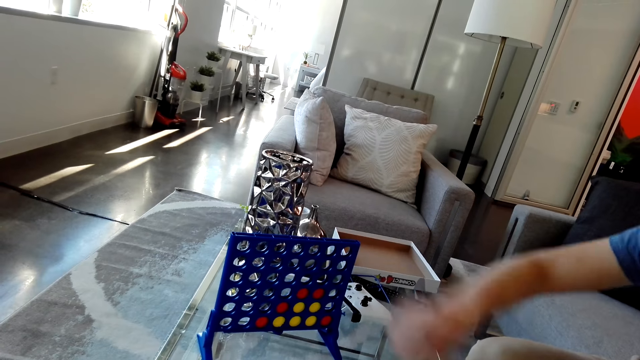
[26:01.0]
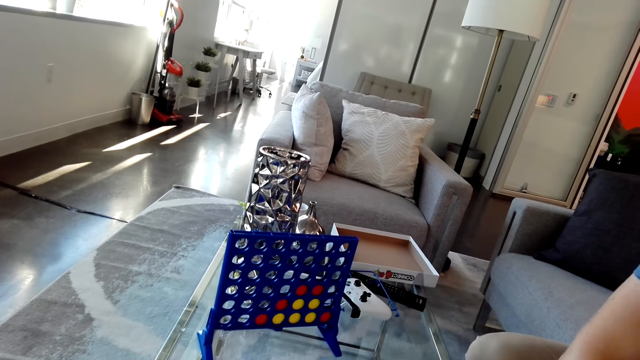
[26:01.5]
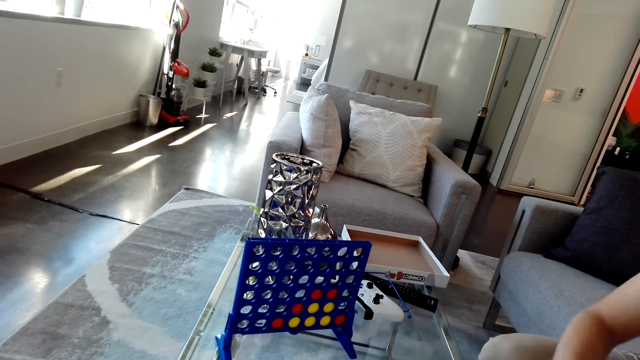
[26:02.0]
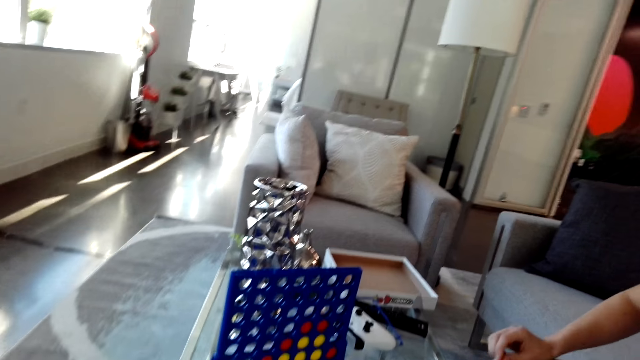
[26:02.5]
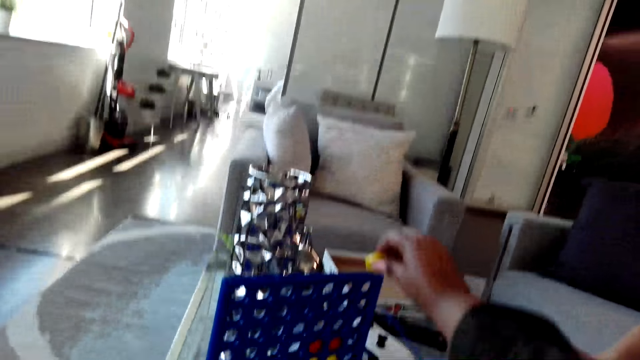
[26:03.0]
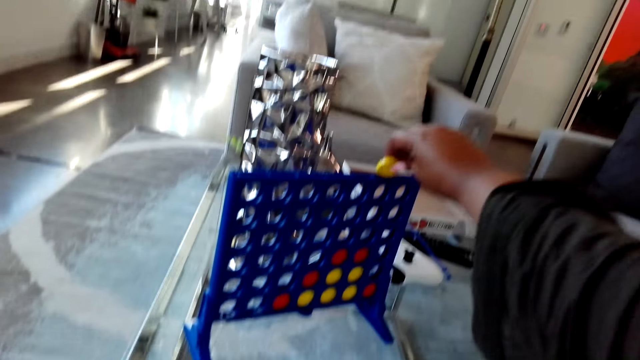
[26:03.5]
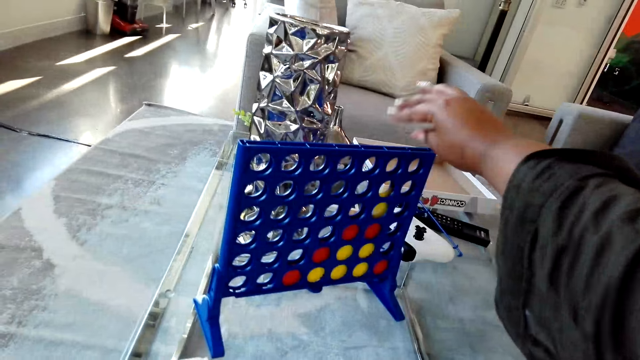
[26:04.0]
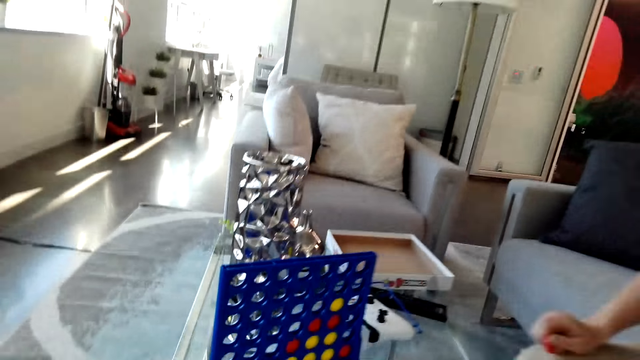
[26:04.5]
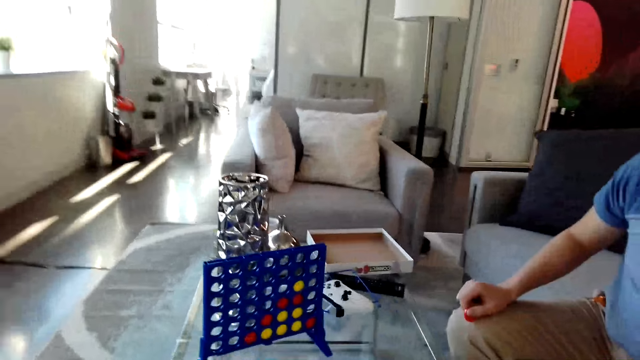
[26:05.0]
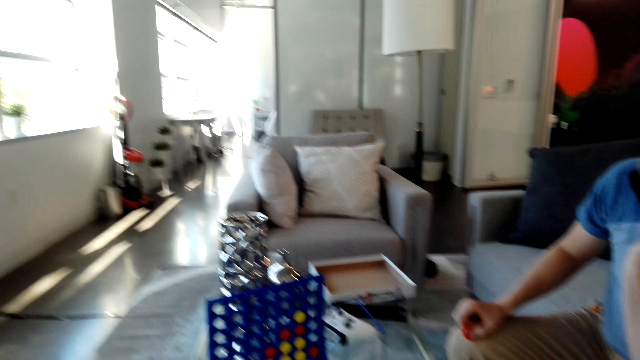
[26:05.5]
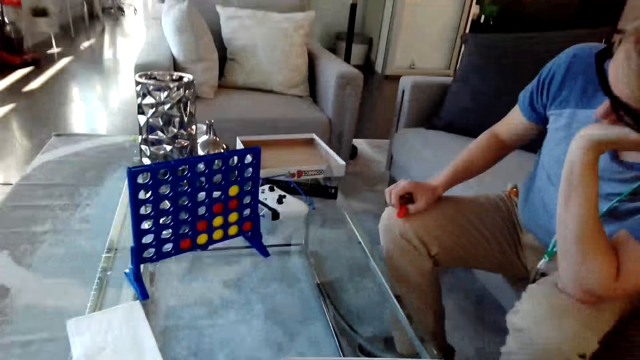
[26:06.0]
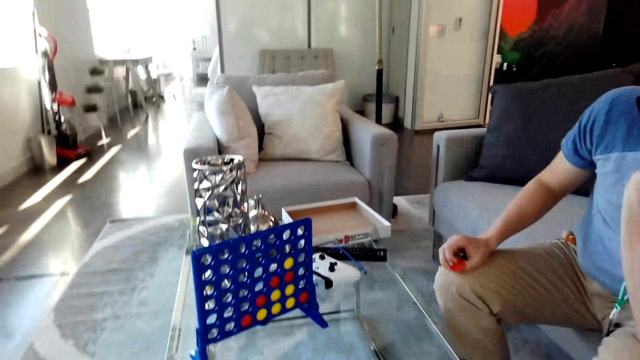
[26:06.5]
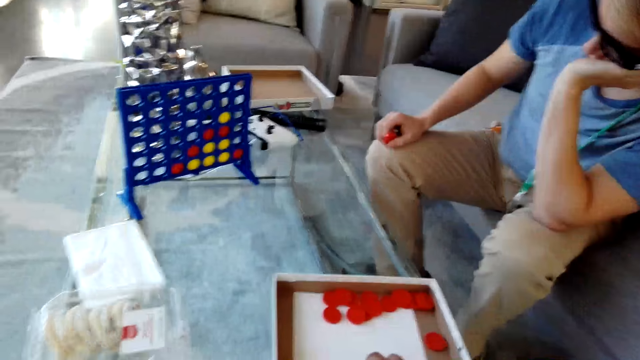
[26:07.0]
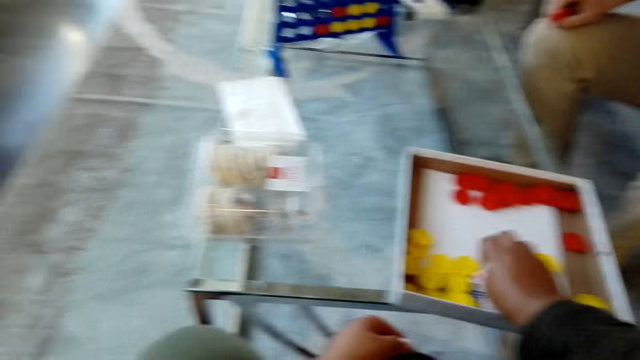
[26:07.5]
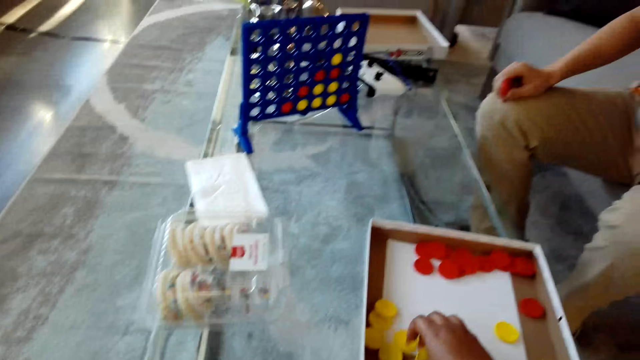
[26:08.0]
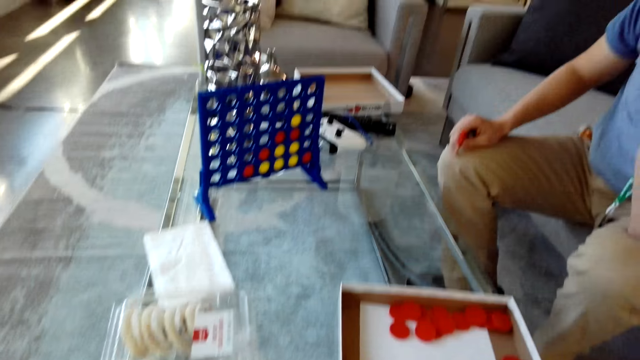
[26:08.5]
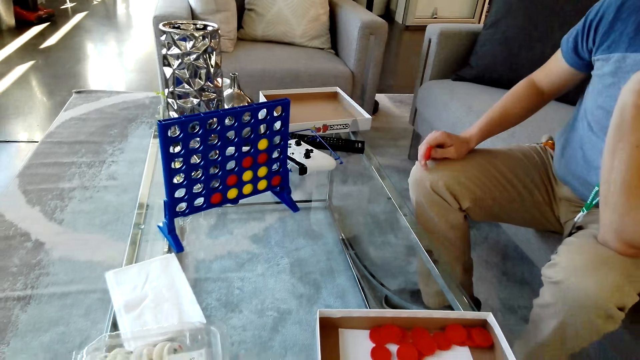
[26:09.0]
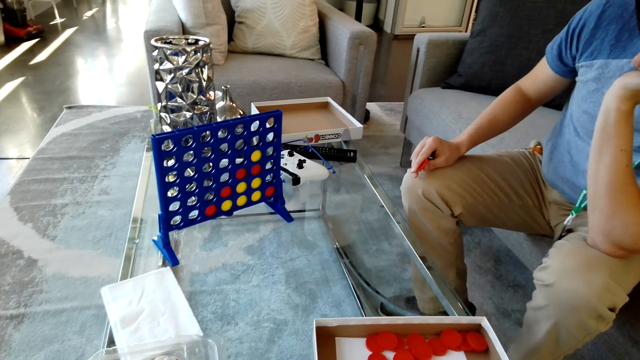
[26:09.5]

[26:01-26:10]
A man drops a red disc in the grid. The man holds a red disc. The camera wearer drops a yellow disc in the grid. They look at the grid on a table.

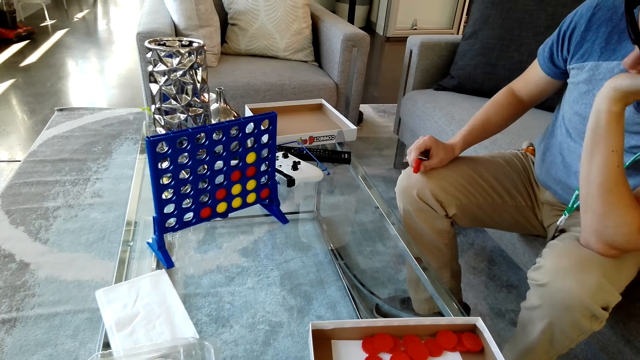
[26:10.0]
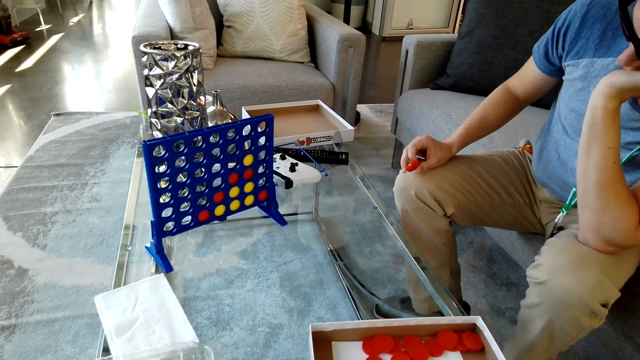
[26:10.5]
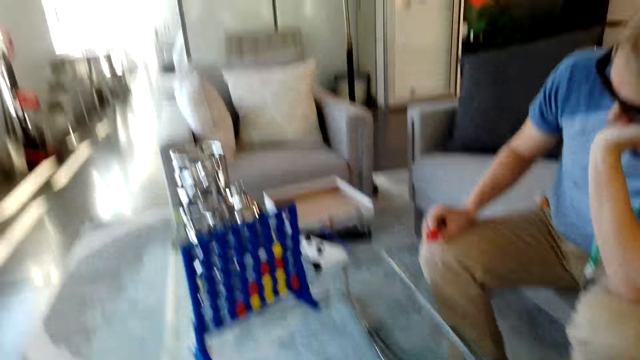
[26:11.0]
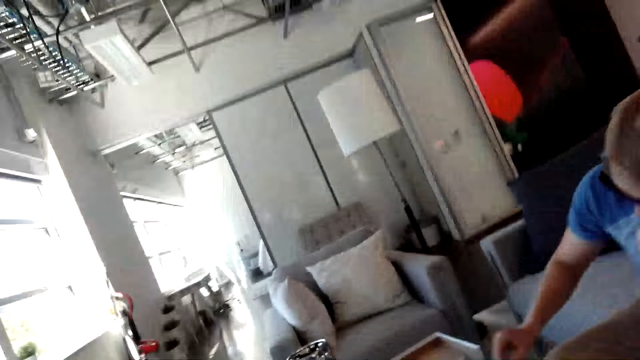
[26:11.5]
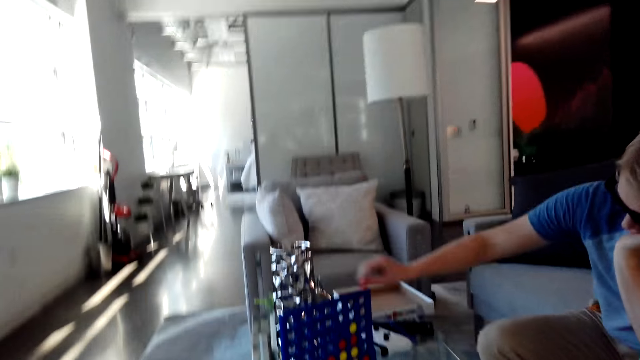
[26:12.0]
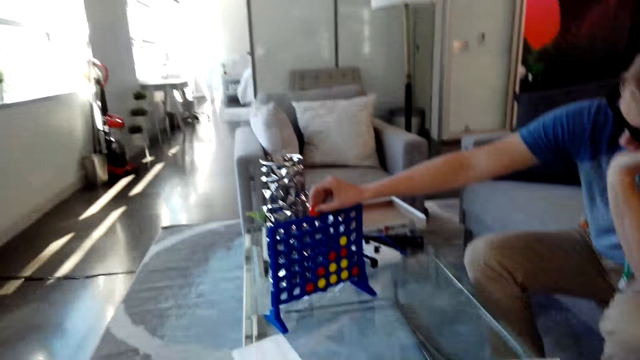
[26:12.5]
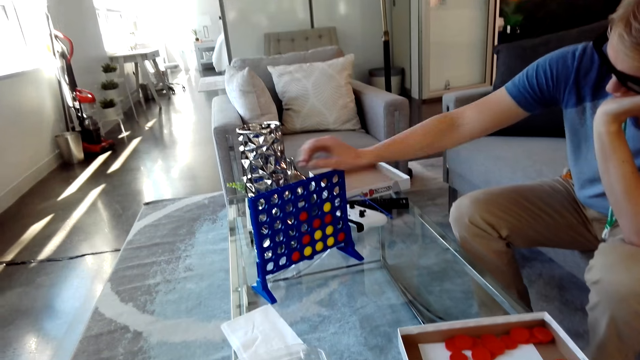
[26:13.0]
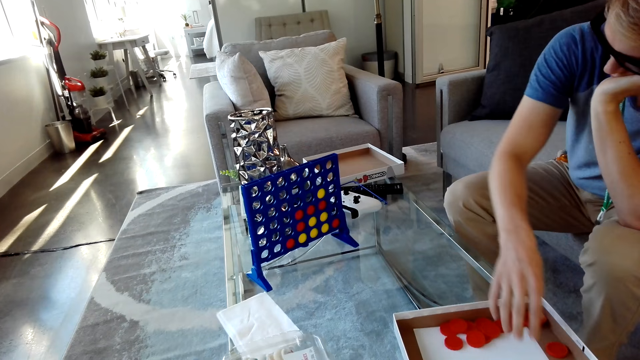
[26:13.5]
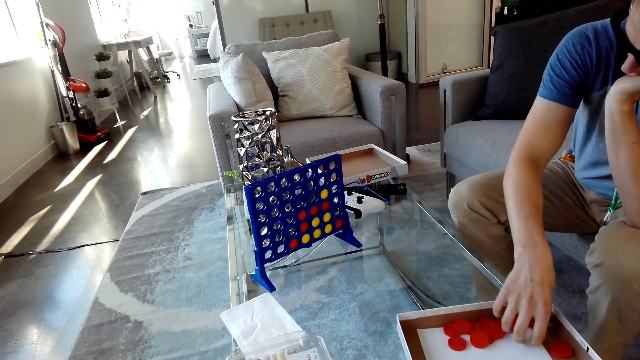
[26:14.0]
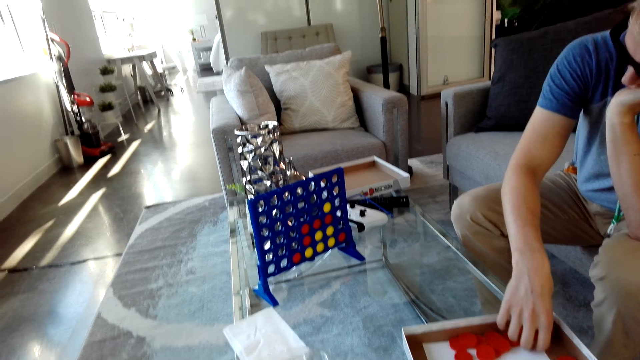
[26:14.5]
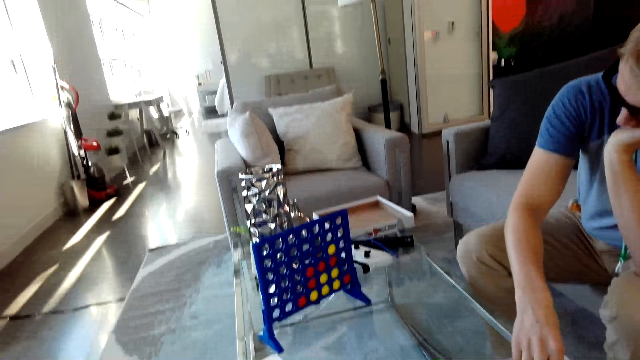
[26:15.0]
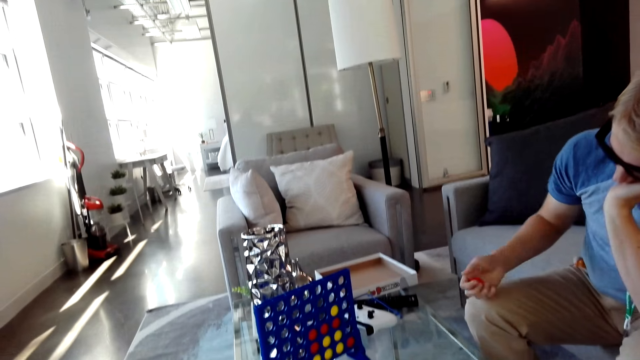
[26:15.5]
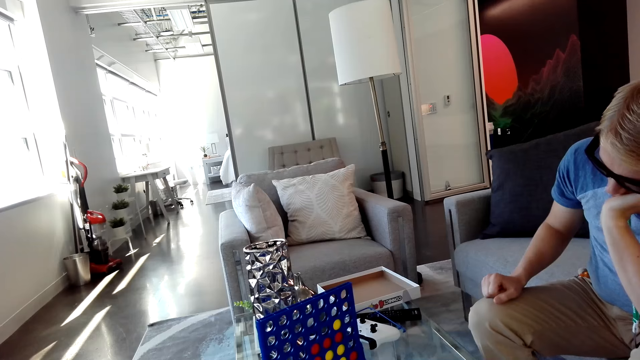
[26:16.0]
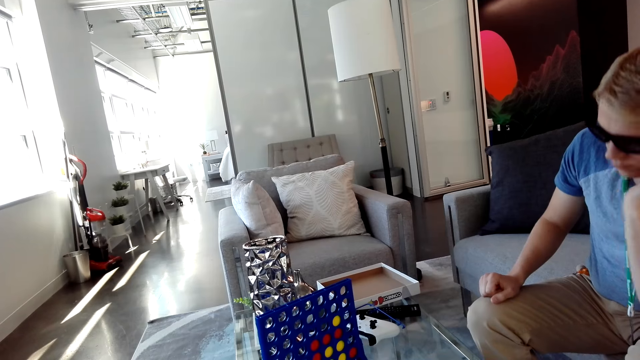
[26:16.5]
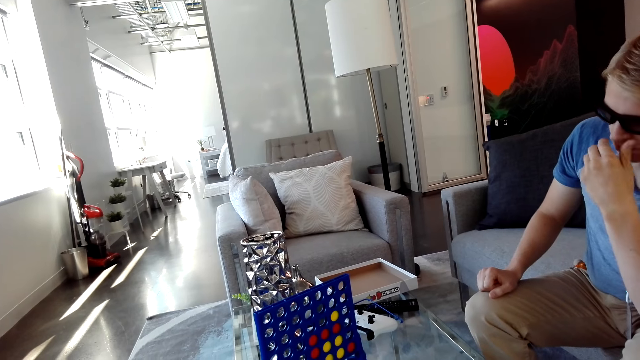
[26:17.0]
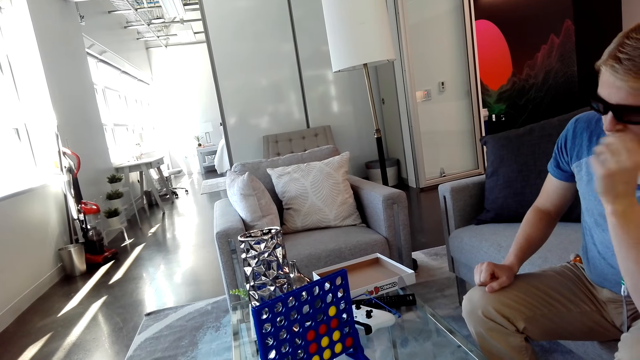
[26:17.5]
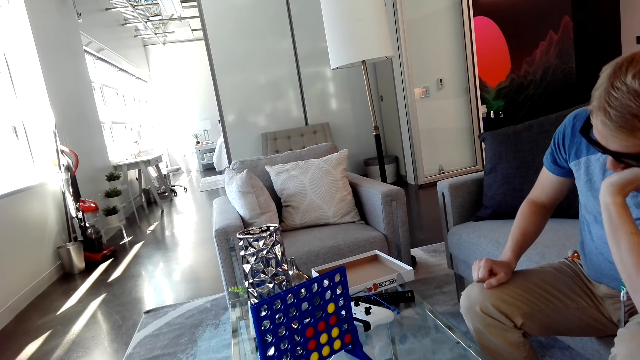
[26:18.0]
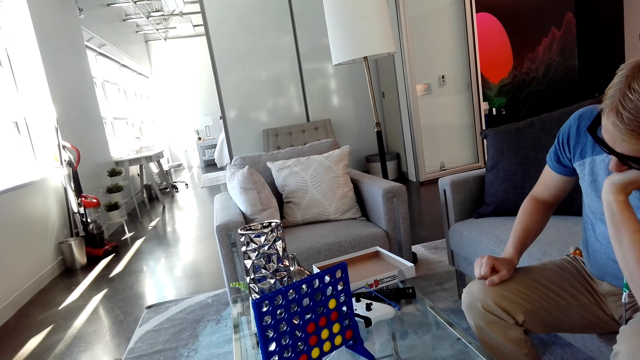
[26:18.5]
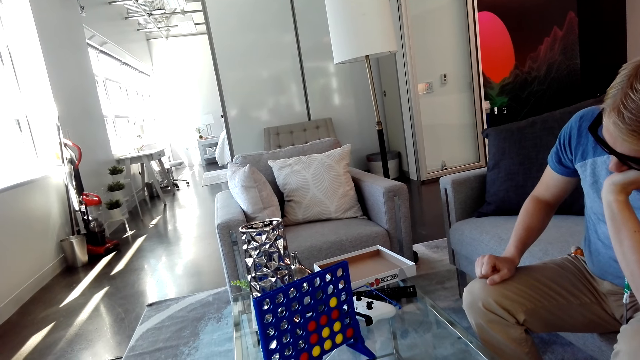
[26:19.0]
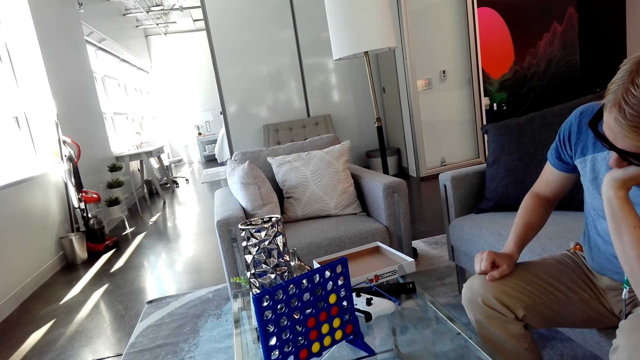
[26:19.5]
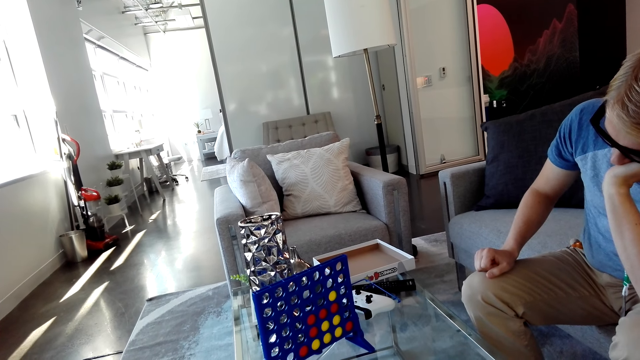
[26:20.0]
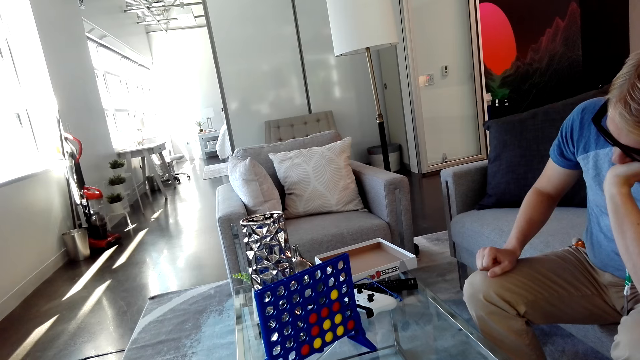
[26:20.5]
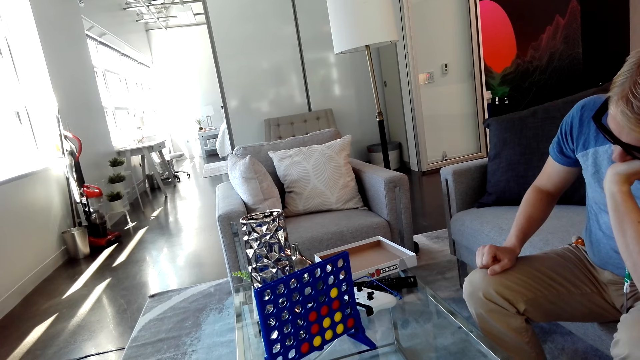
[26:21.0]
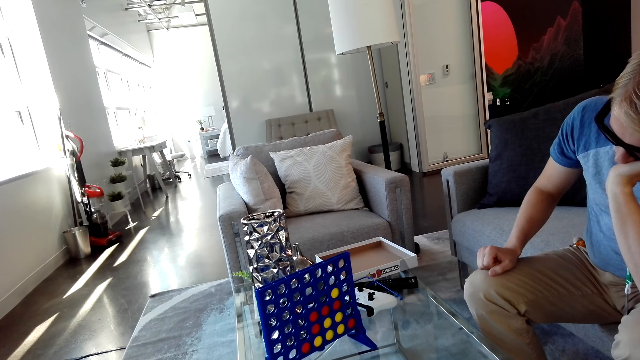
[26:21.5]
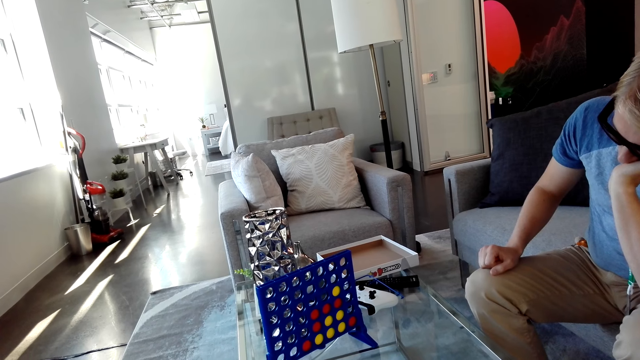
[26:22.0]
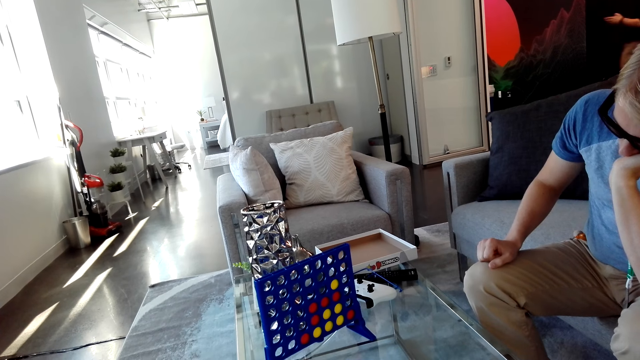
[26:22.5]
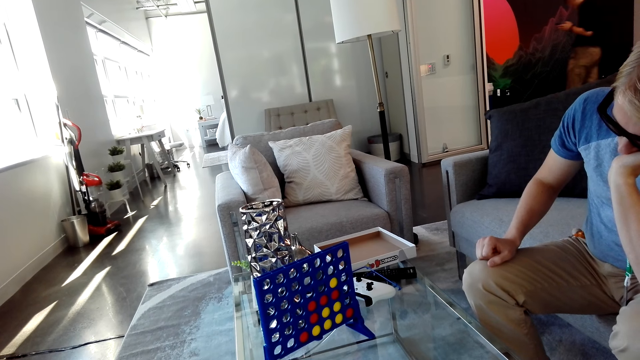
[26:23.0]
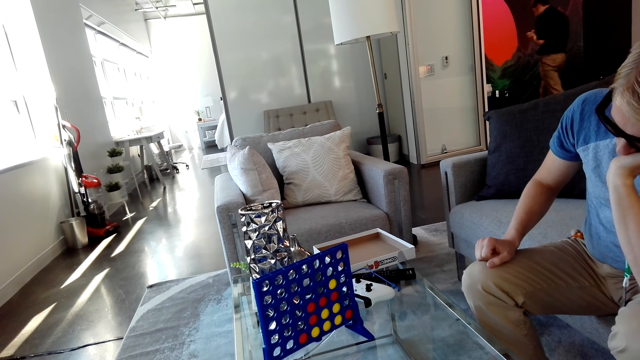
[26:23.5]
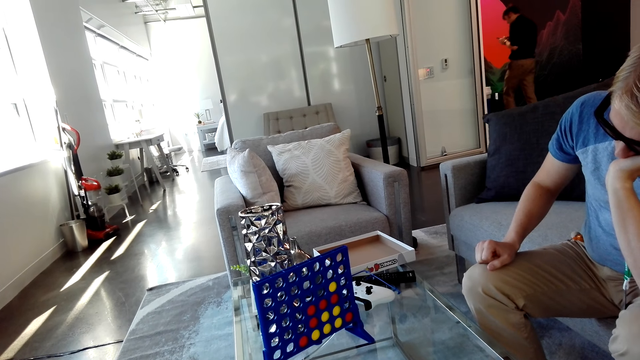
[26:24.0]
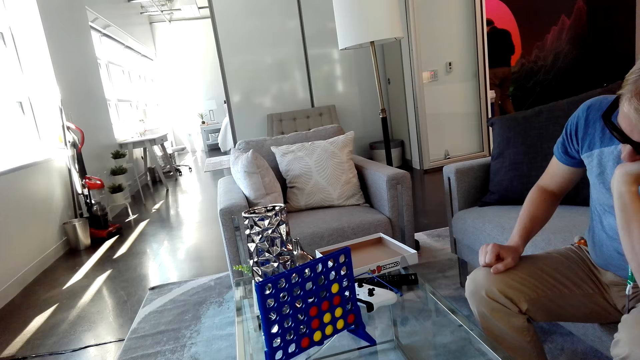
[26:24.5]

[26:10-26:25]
A man drops a red disc in the grid. The man picks a red disc from the box. The camera wearer looks at the grid on a table. The man touches his nose. The camera wearer looks at the grid on the table.
